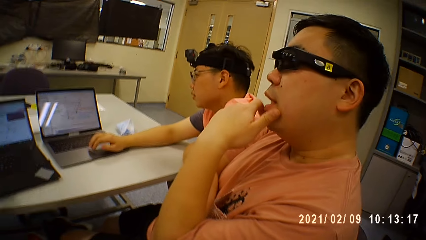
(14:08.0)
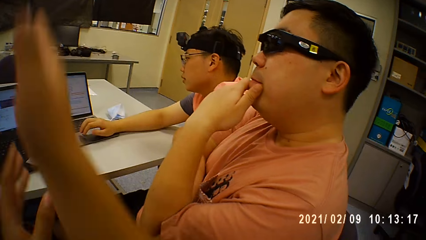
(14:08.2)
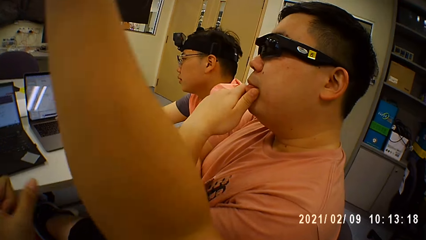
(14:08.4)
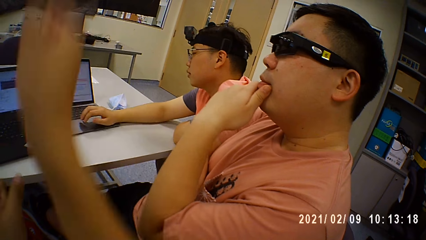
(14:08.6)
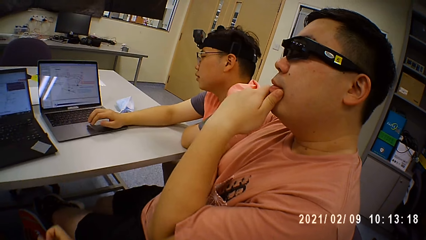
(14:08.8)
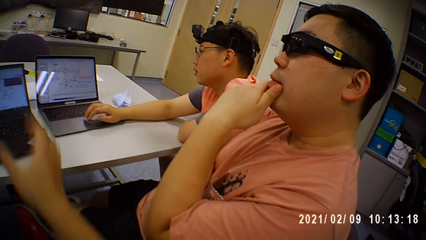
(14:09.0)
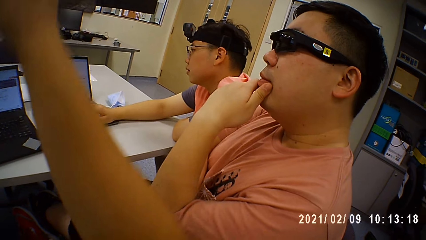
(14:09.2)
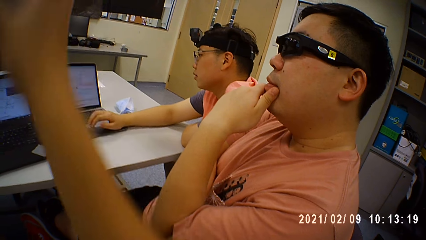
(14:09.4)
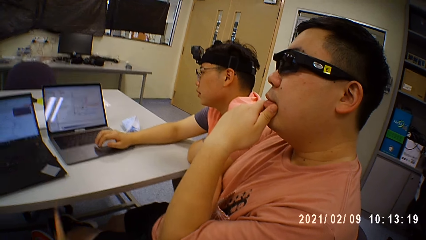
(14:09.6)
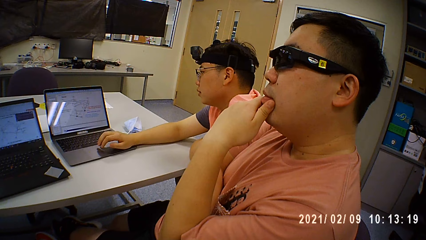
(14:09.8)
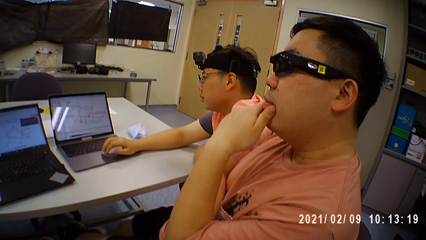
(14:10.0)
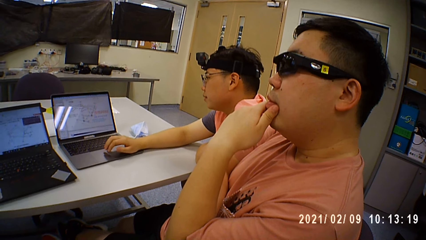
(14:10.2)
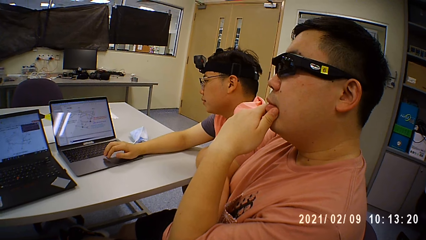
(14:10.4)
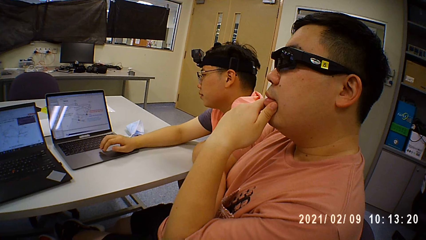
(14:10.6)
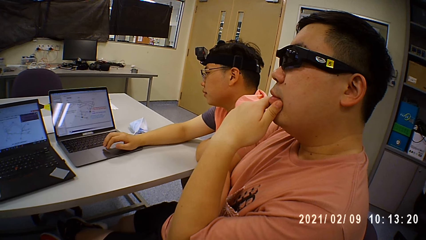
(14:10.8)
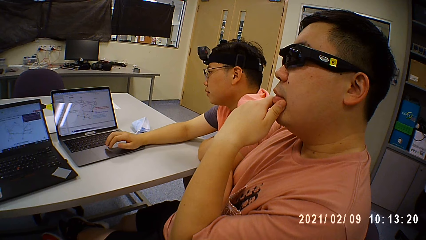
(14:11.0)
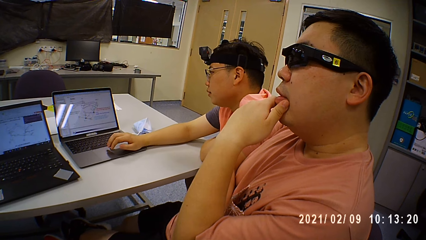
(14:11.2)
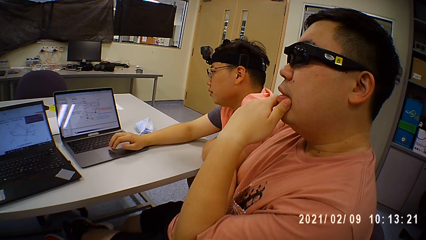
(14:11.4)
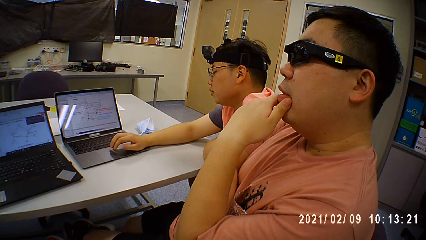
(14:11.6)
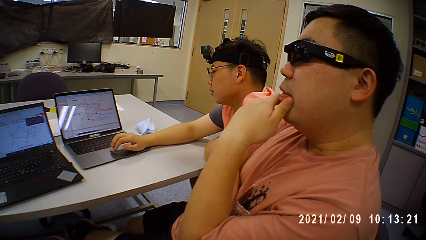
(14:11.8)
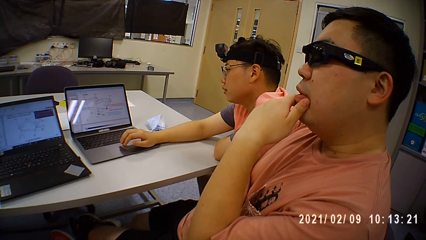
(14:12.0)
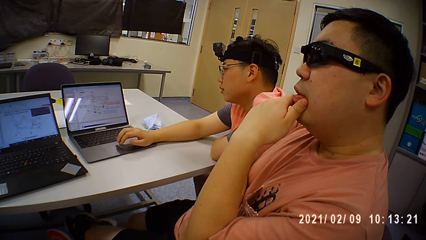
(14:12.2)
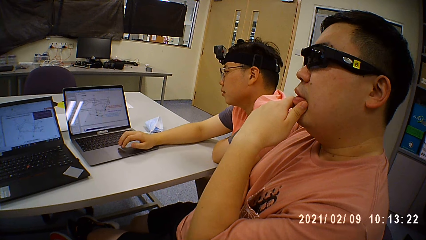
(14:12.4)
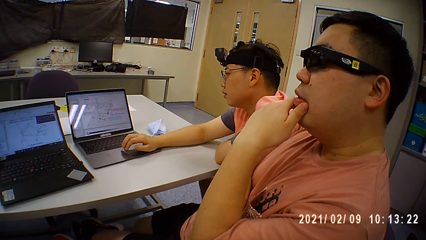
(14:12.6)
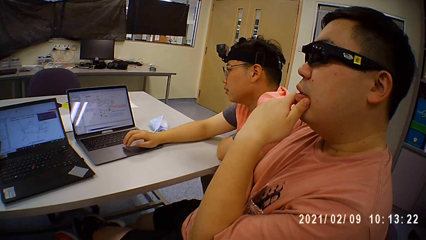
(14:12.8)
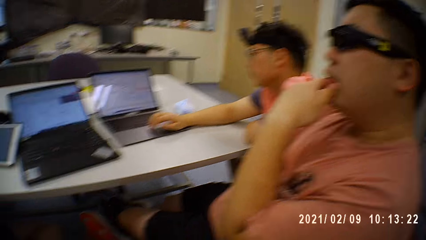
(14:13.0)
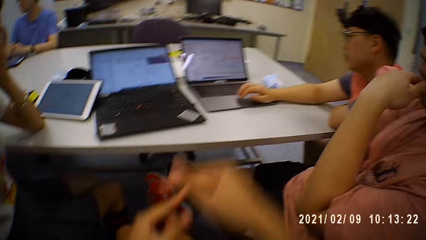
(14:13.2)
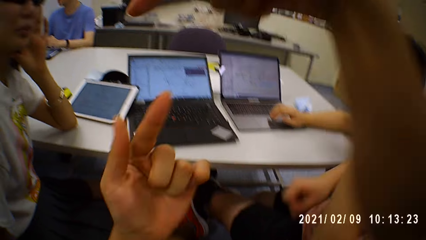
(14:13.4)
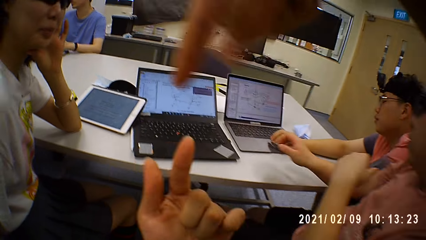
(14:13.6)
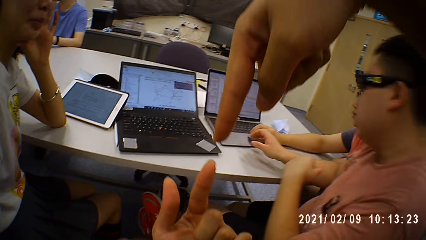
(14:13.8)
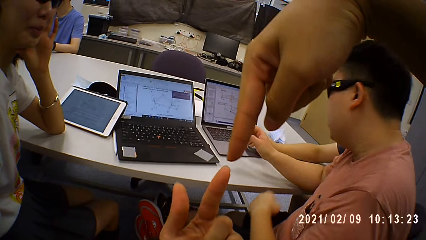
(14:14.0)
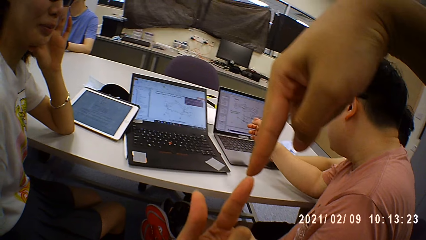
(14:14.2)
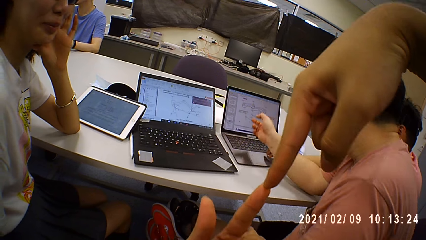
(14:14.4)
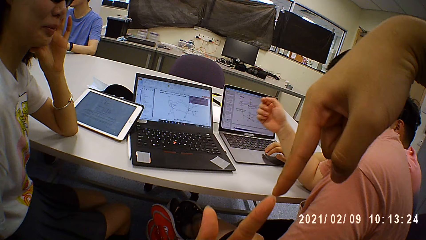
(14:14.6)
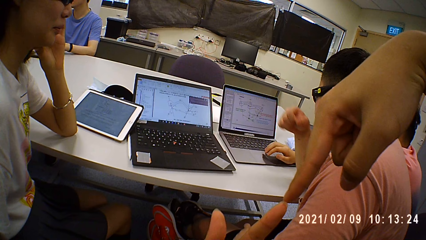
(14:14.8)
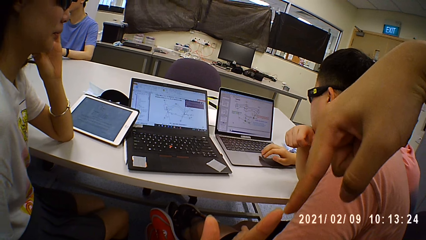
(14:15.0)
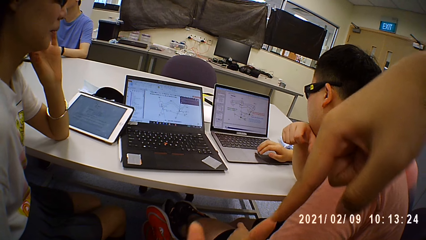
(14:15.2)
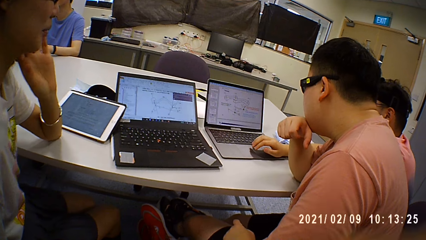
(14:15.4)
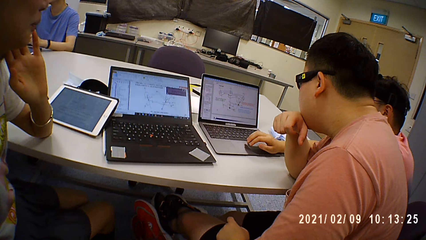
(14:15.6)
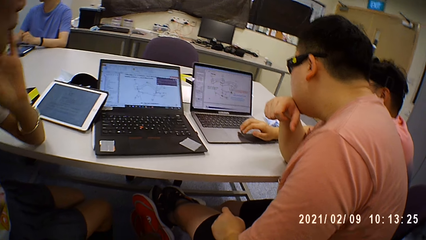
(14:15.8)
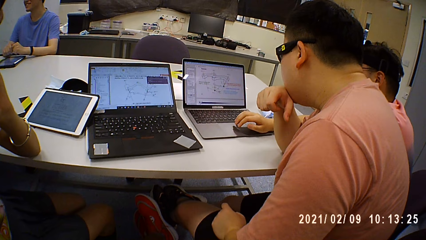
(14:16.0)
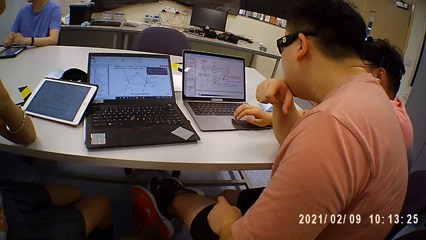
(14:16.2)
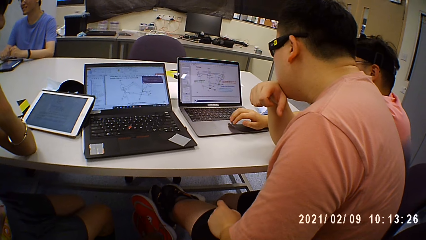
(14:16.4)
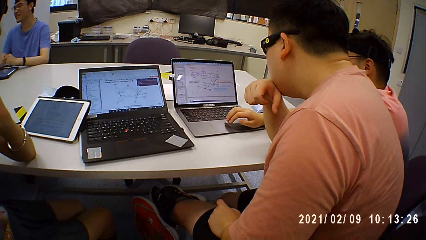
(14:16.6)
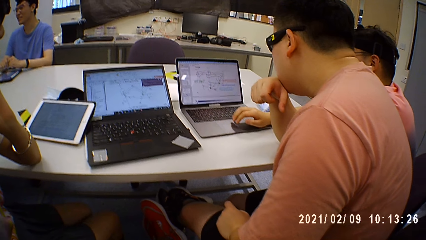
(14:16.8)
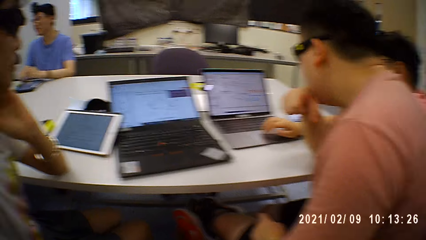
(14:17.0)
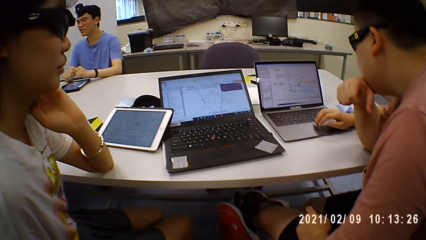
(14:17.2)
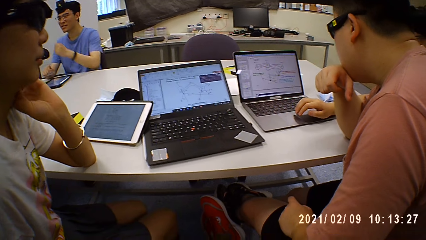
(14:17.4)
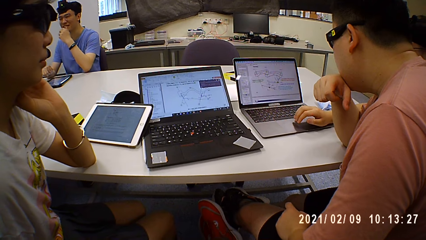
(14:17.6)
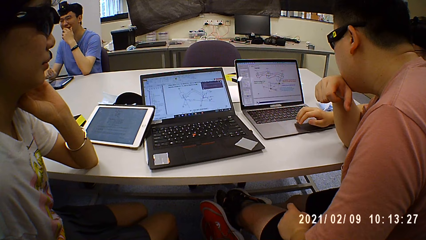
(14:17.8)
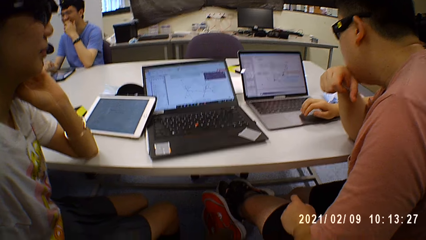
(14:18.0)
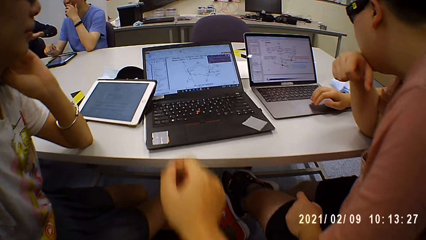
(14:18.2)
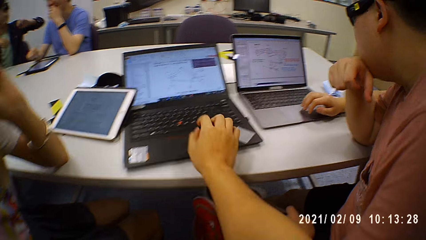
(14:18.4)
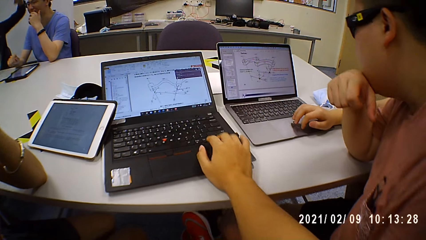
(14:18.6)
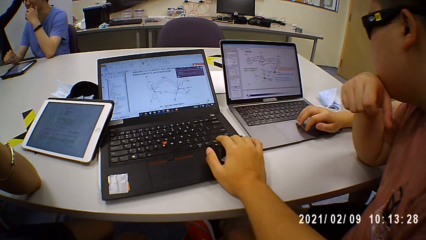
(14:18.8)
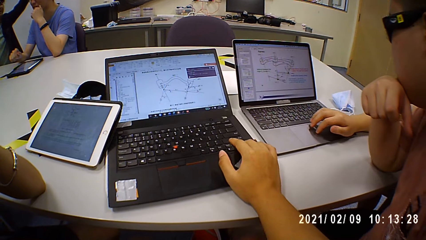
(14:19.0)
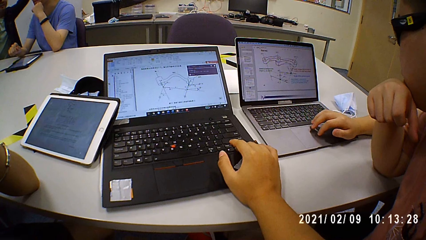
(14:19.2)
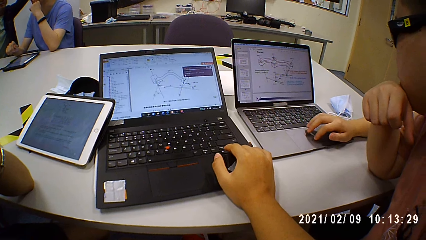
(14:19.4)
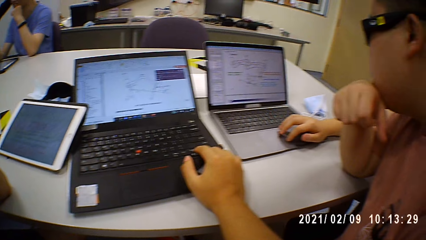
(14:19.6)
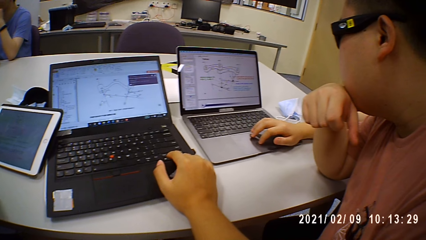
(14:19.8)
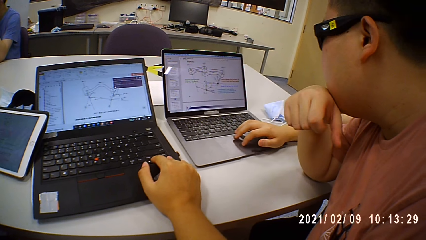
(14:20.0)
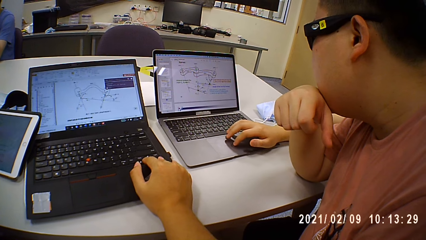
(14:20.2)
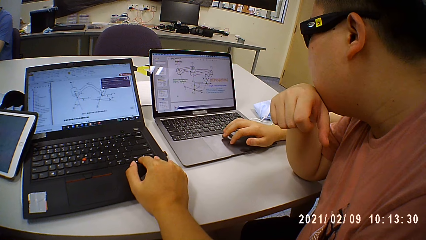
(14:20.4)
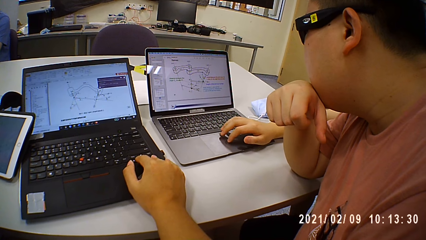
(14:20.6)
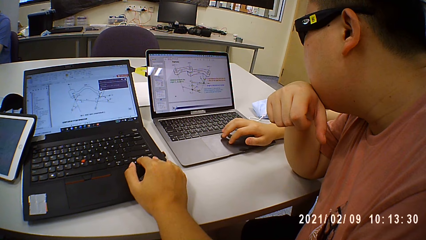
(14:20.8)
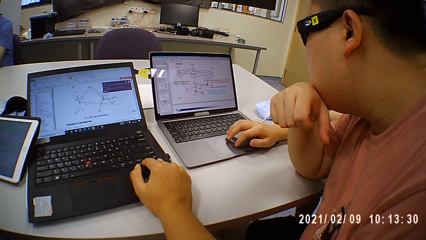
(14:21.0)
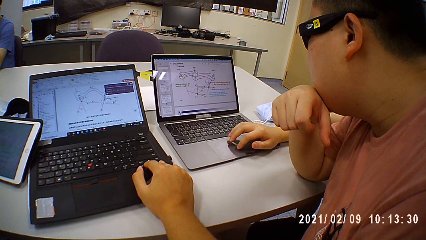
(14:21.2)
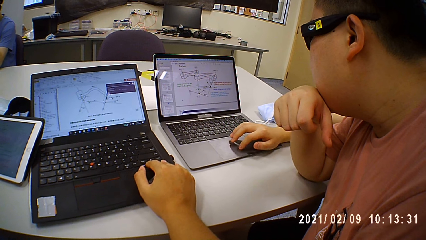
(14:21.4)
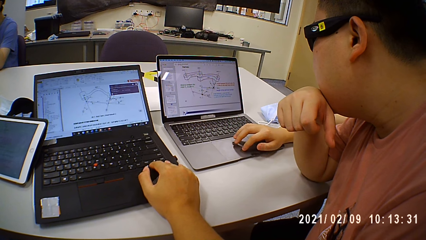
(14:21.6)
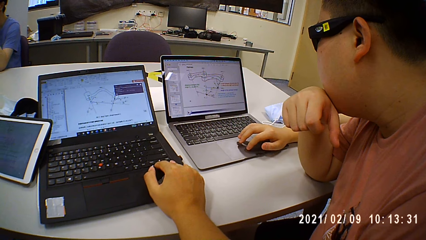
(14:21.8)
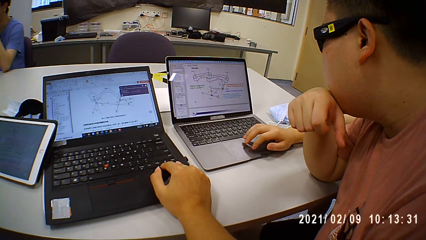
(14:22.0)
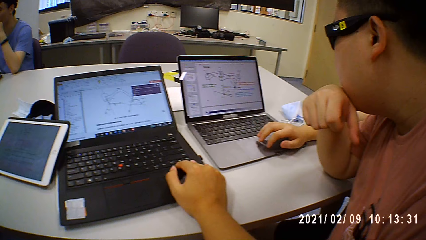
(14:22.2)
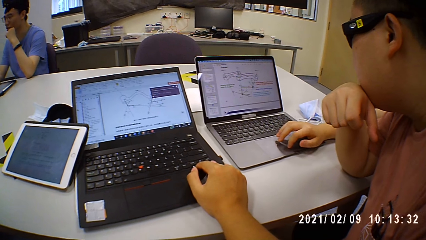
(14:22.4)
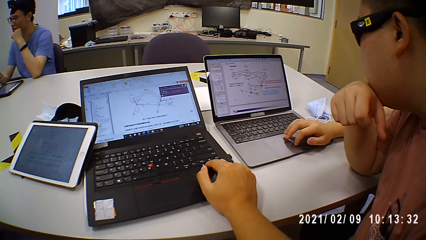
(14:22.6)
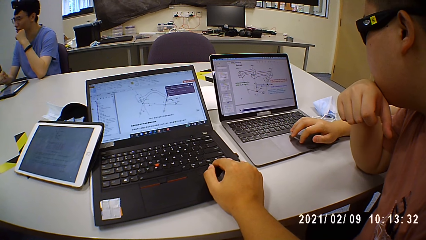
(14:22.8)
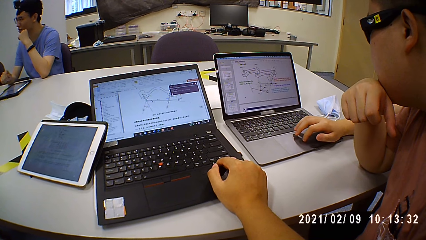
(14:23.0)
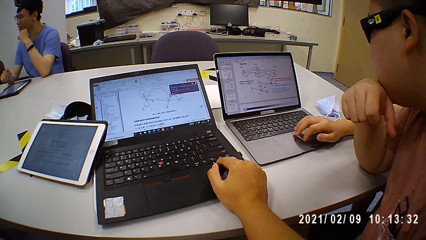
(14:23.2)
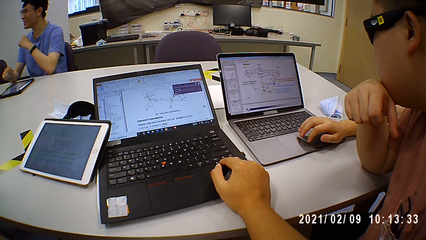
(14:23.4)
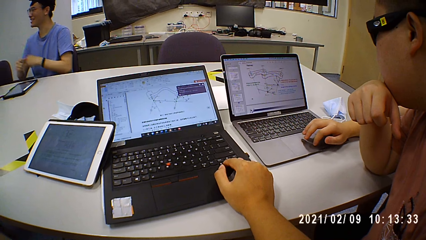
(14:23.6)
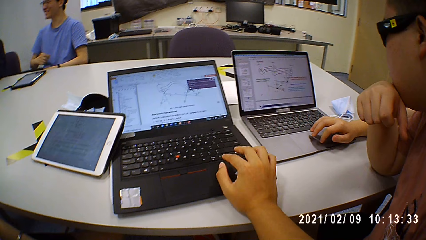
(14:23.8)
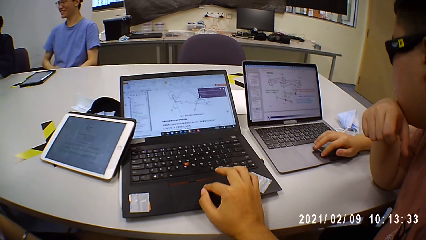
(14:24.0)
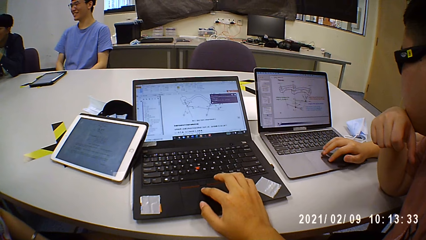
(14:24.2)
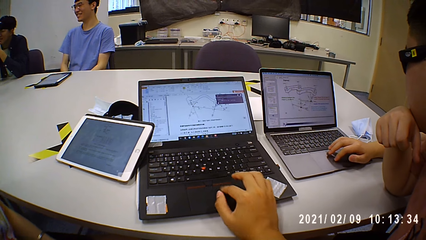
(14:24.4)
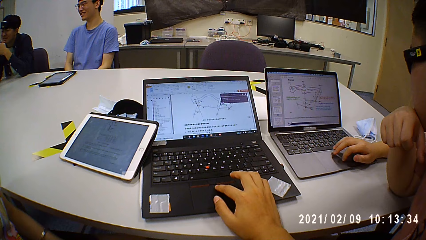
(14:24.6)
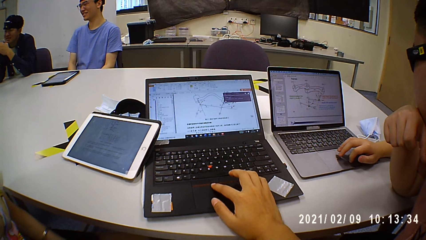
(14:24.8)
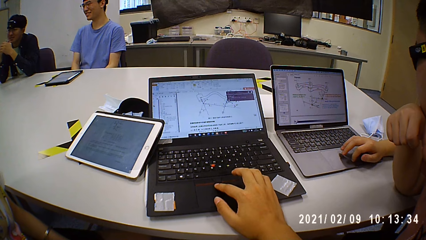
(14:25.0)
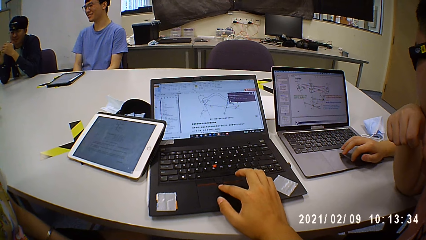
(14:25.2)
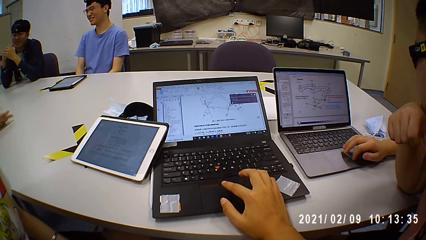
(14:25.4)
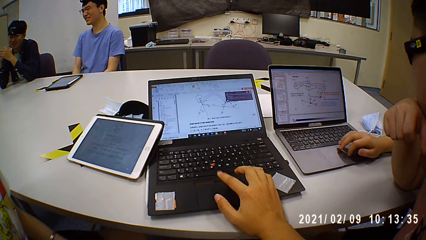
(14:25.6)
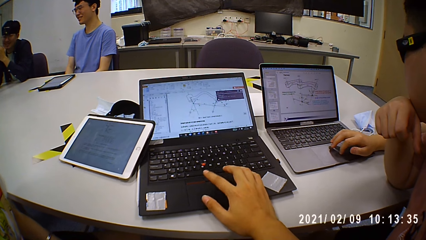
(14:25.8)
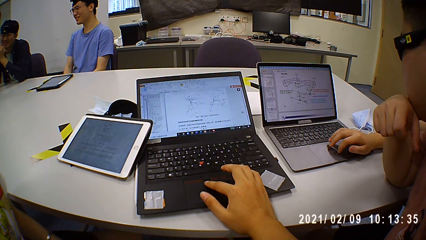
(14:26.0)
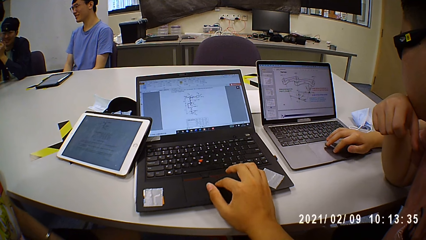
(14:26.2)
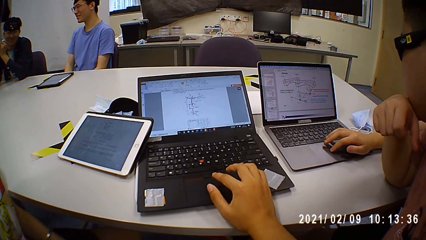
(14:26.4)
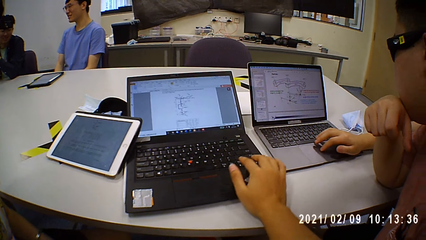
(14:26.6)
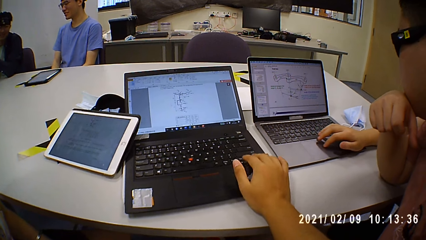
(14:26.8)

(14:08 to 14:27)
The camera wearer uses gestures. He uses gestures again and looks around. A man looks at a laptop. The camera wearer operates the laptop on the table with his right hand. Another man interacts with a second man and a third man.
